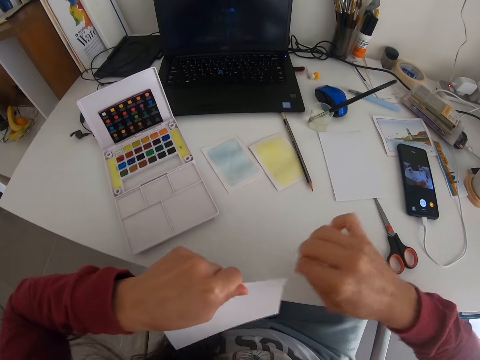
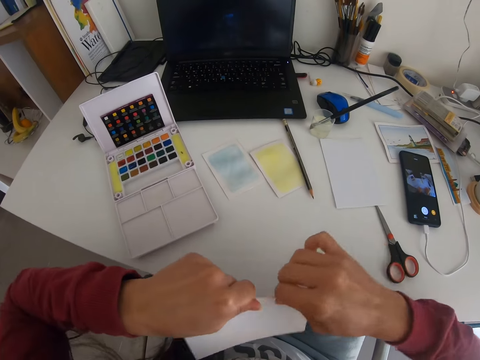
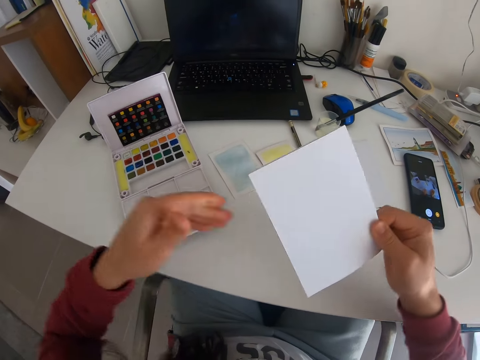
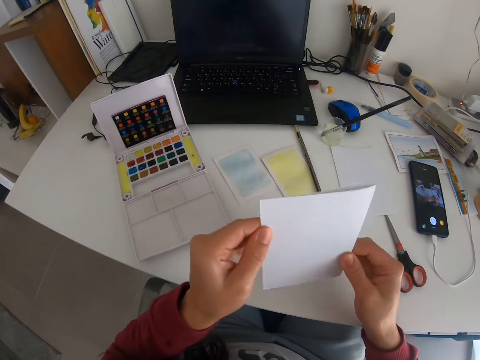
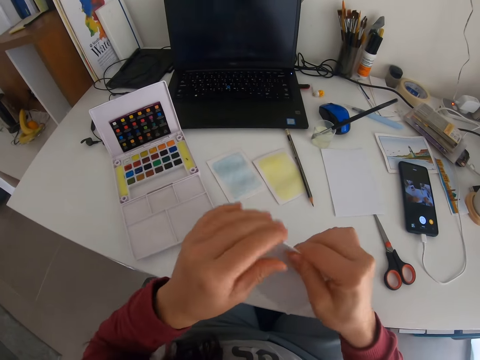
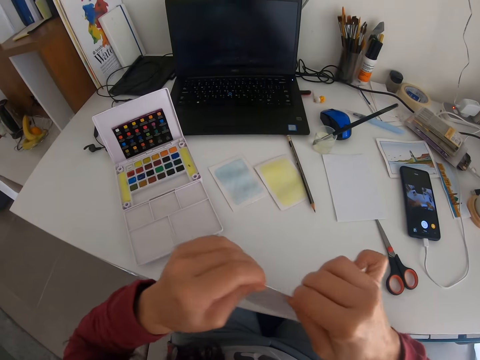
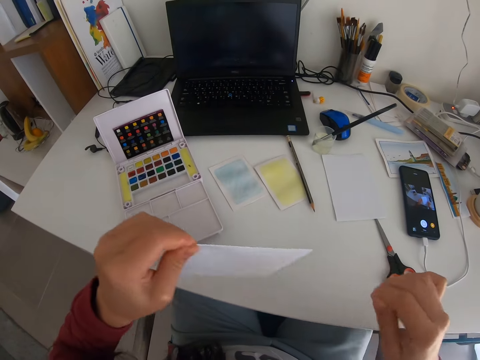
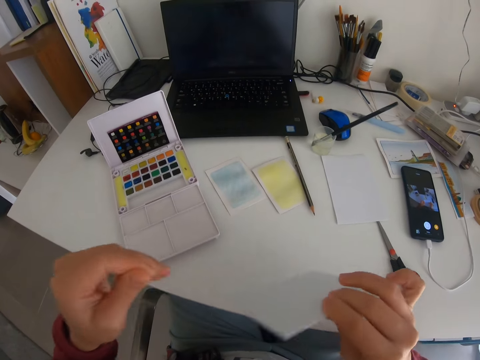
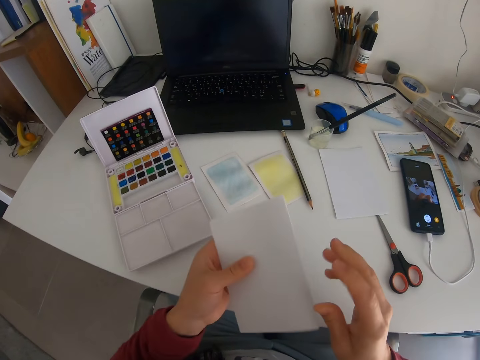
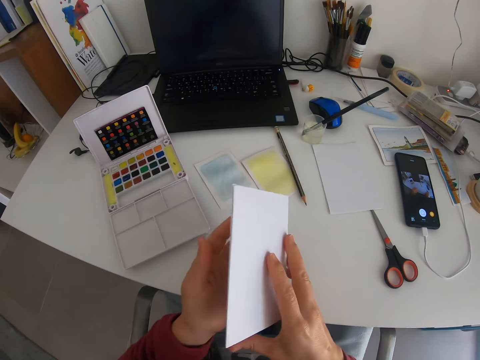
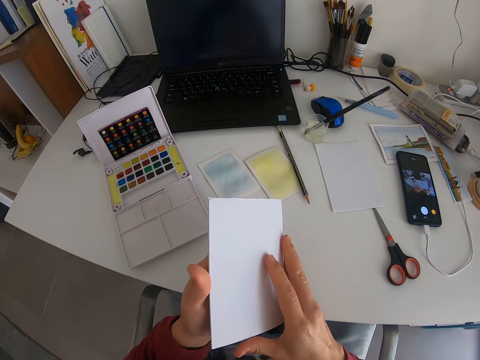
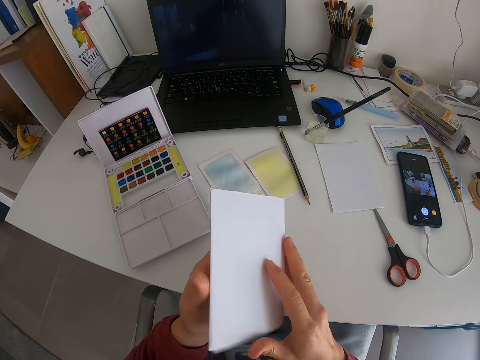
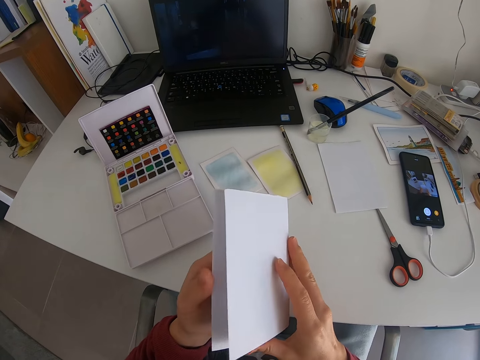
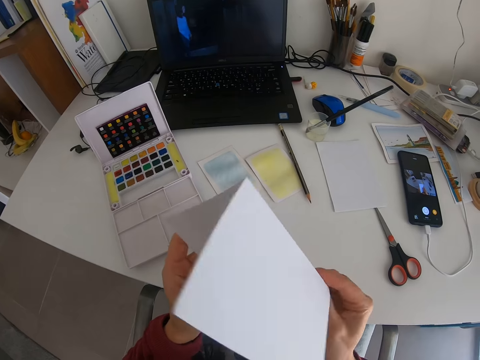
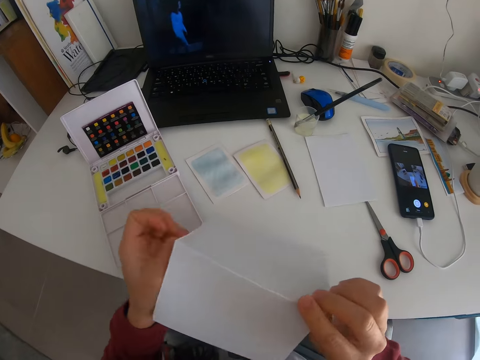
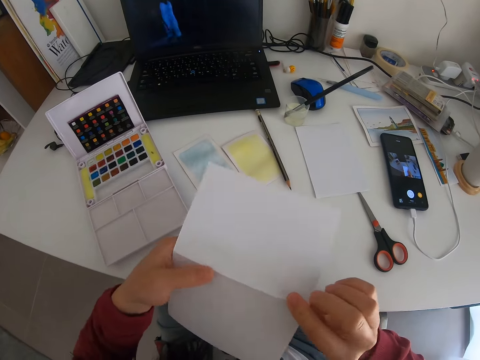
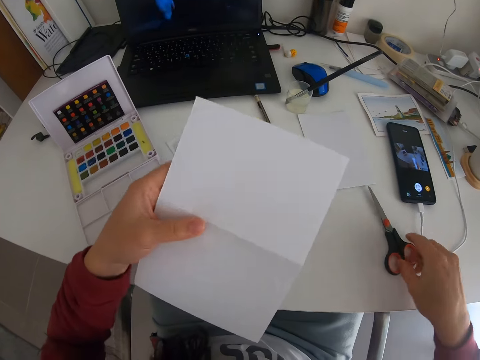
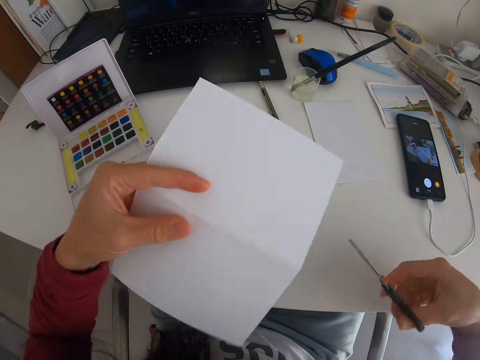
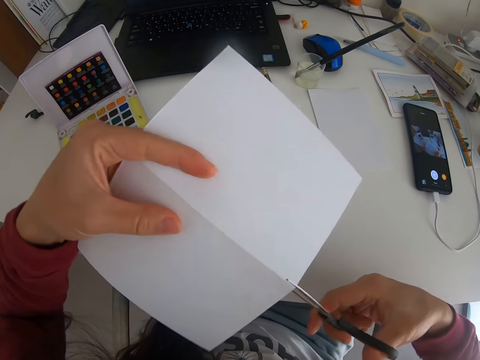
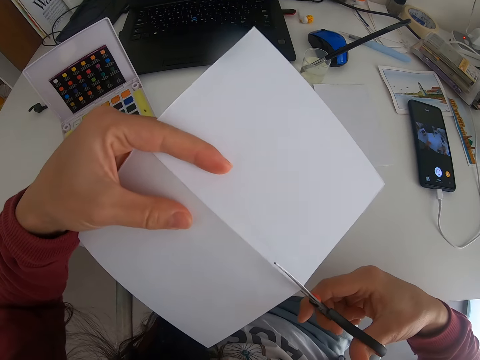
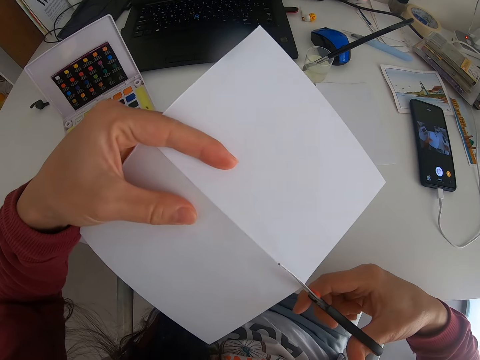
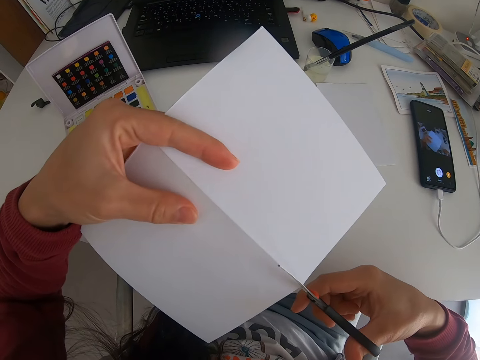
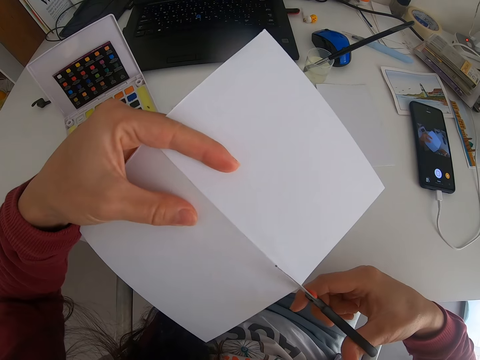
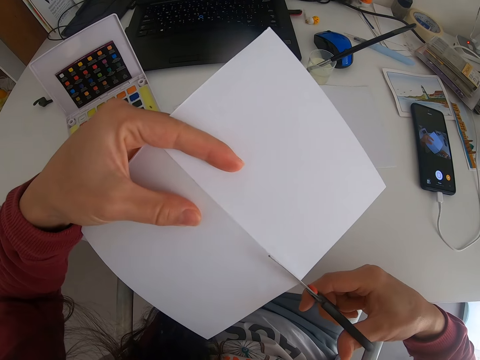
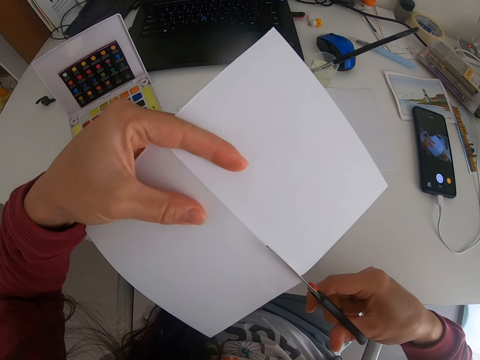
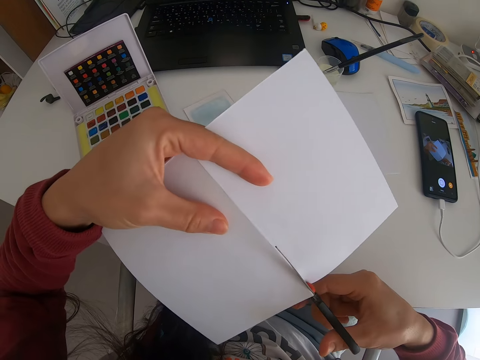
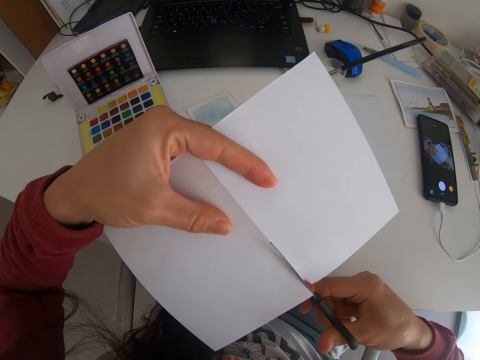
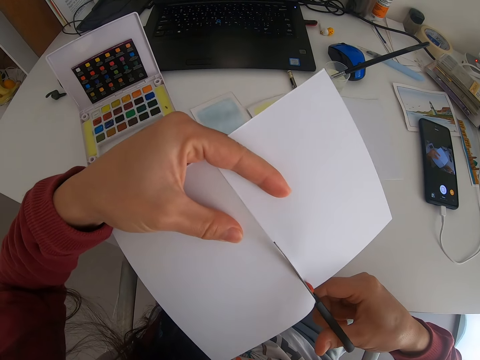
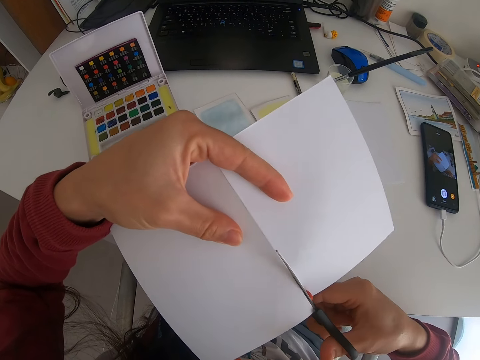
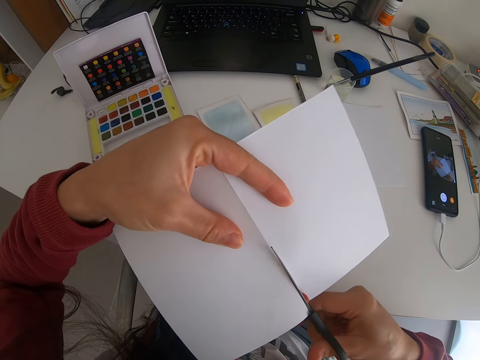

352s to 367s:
The camera wearer takes the scissors from the table and unfolds the manila paper. They cut at the folded part of the manila paper with the scissors.

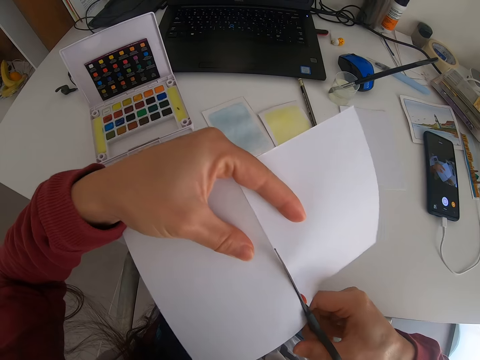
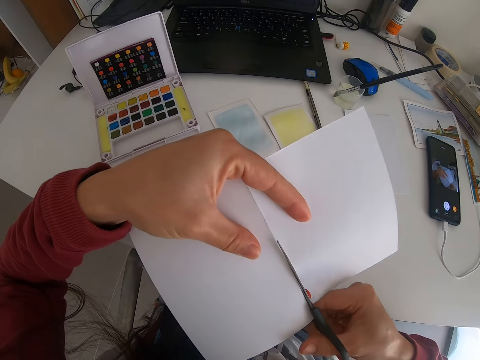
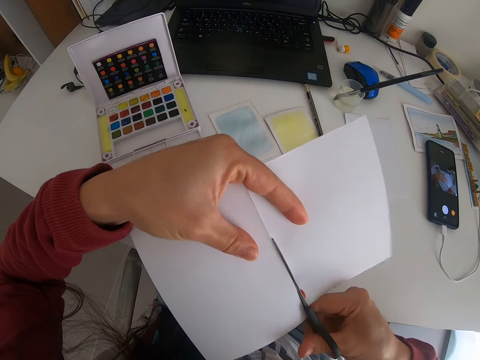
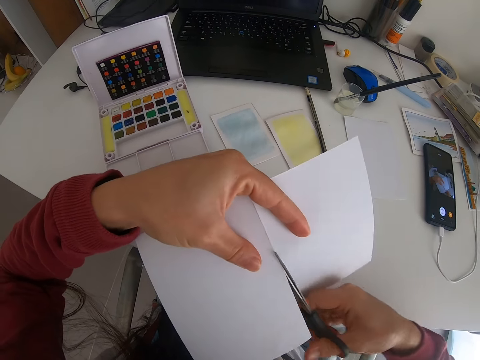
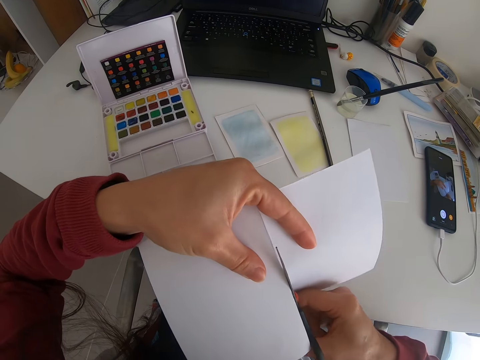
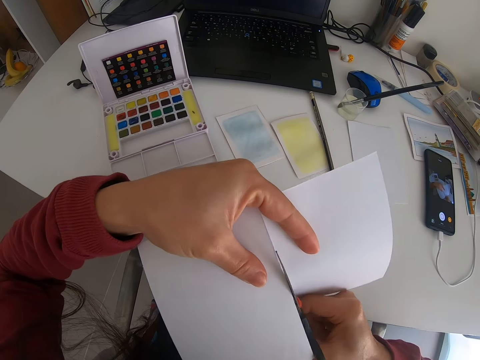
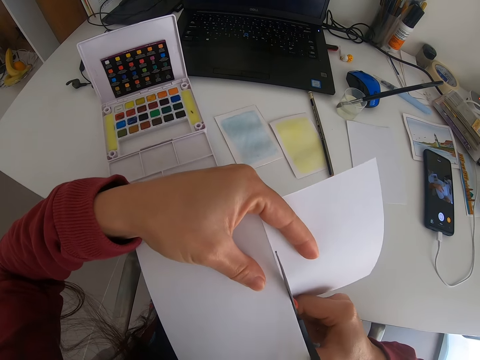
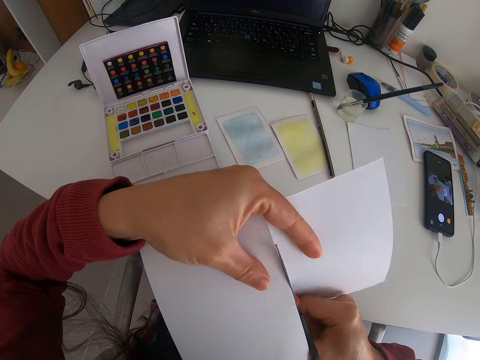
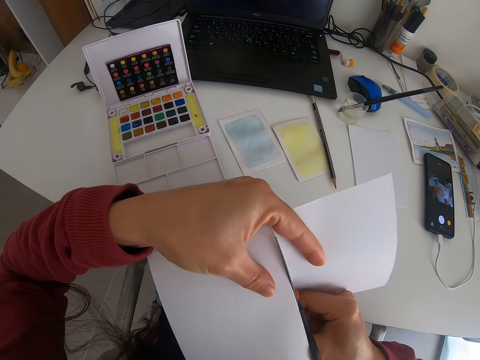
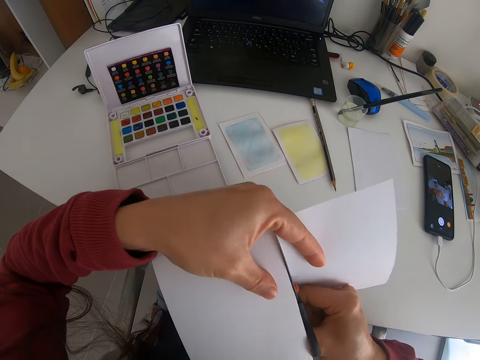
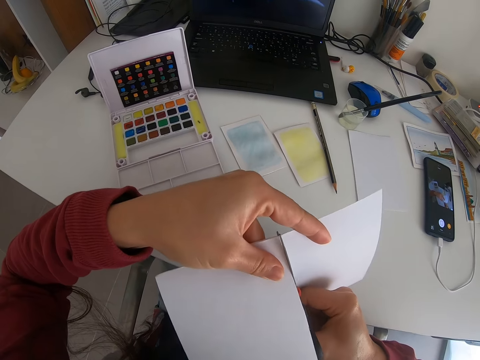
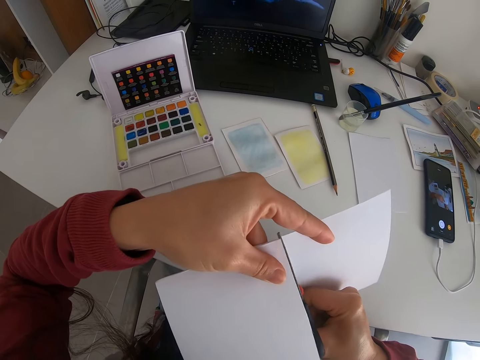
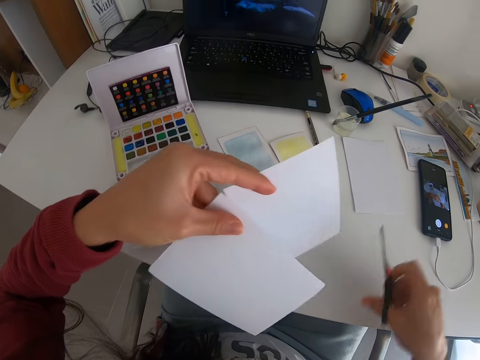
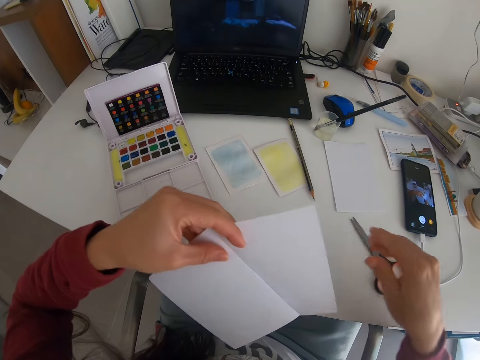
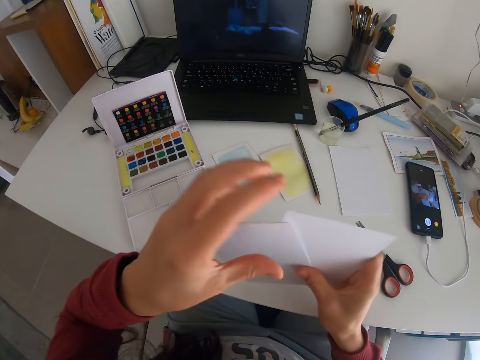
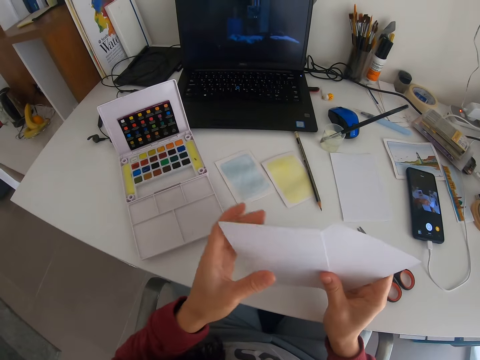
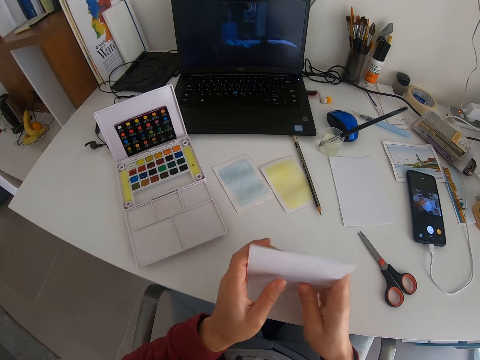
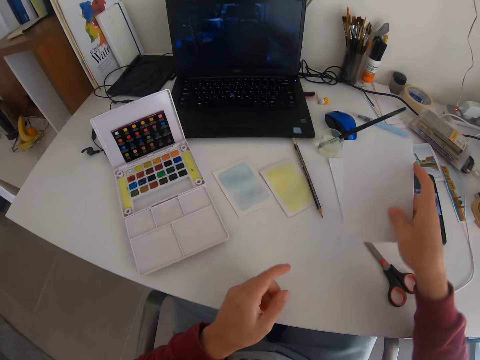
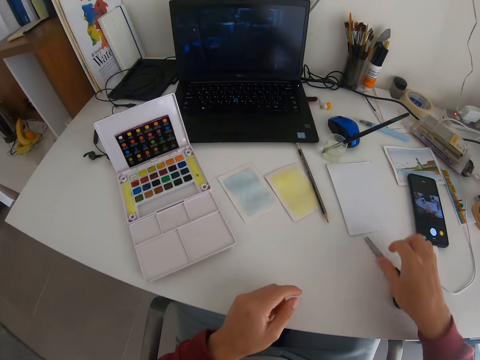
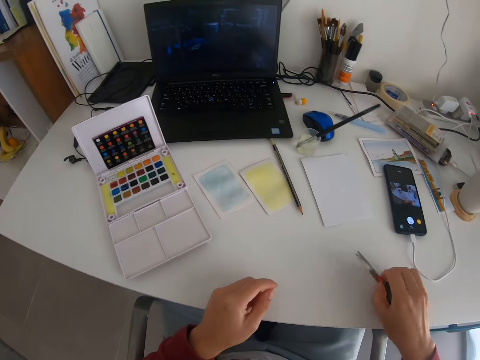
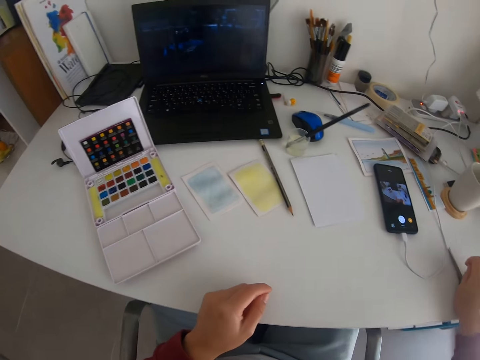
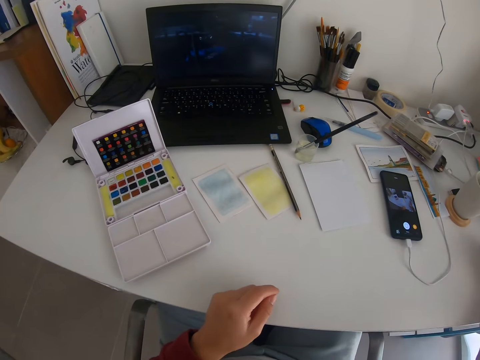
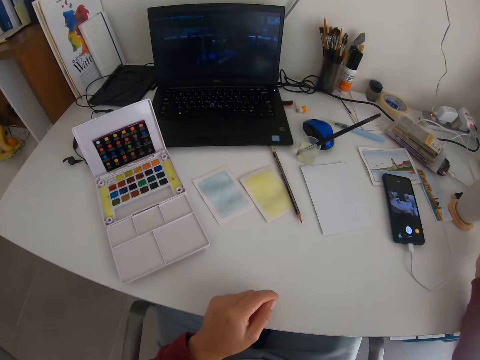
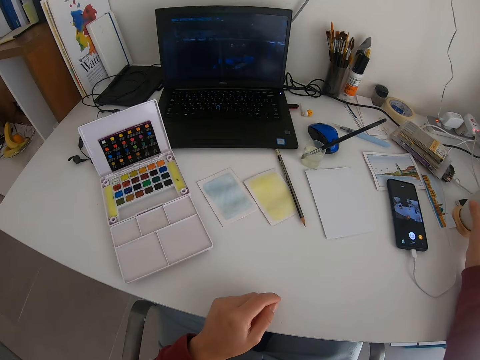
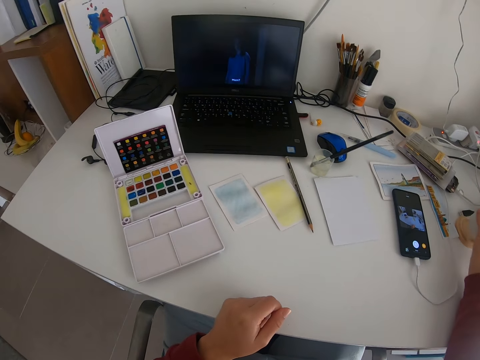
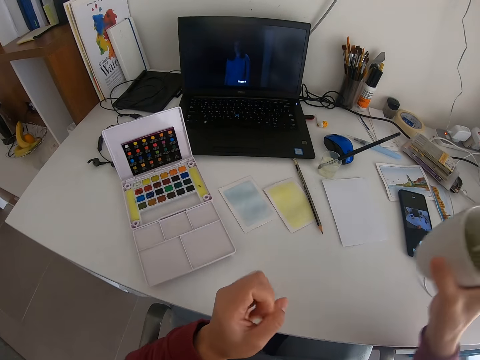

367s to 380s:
The camera wearer puts the scissors on the table. They put the cut manila paper together and place the manila paper on the table. They take the scissors and put the scissors on the table. They pick up a cup.
